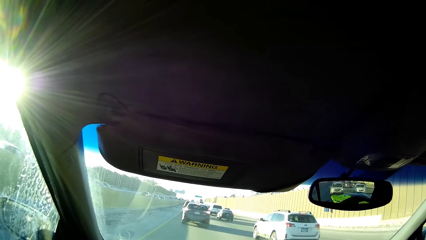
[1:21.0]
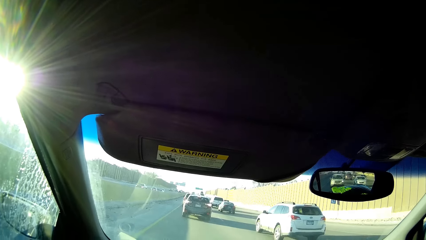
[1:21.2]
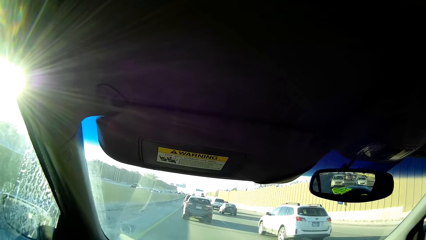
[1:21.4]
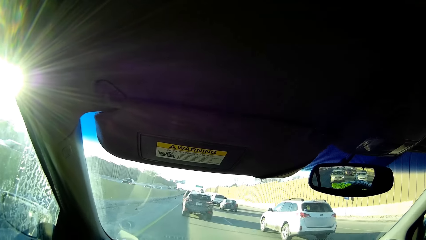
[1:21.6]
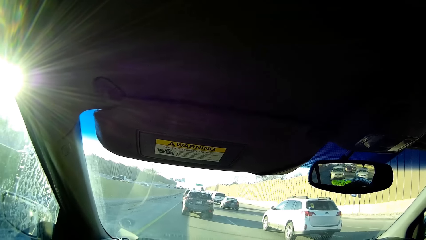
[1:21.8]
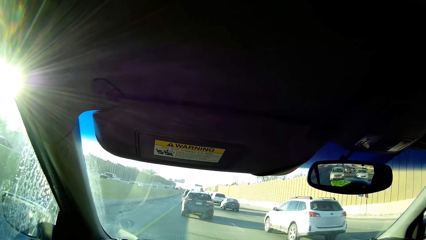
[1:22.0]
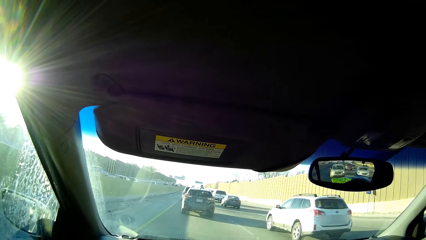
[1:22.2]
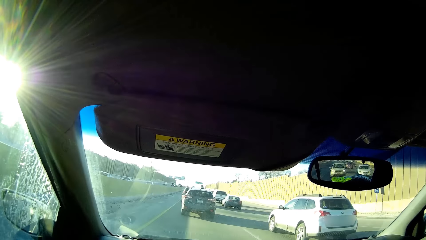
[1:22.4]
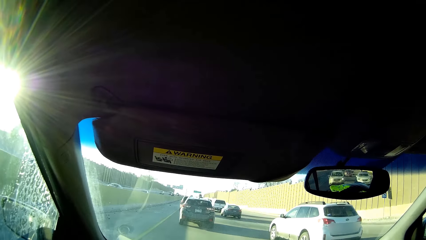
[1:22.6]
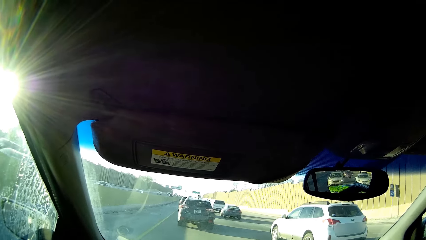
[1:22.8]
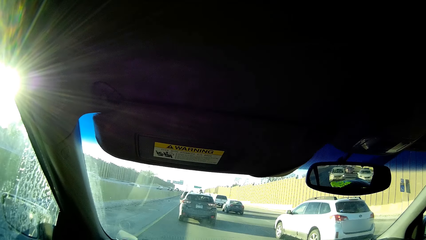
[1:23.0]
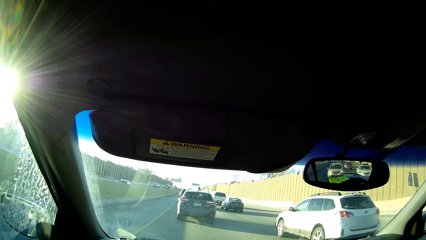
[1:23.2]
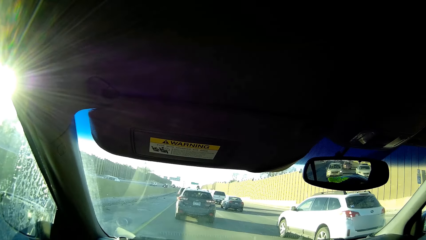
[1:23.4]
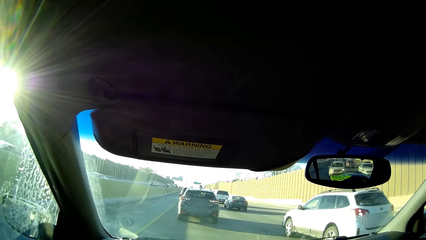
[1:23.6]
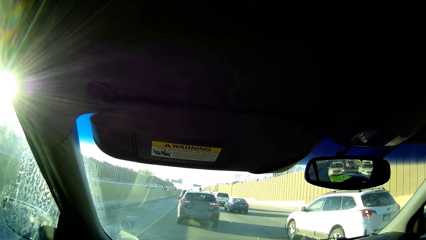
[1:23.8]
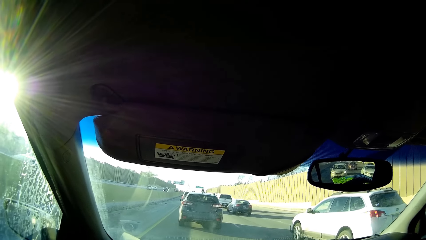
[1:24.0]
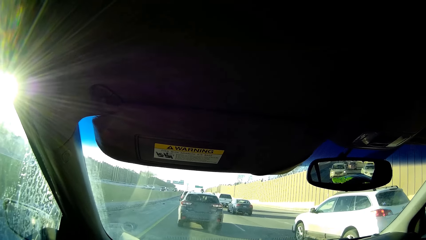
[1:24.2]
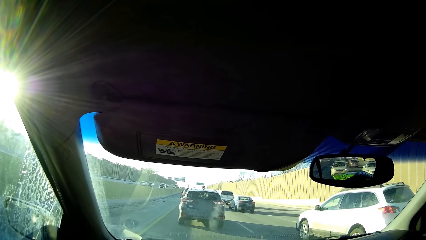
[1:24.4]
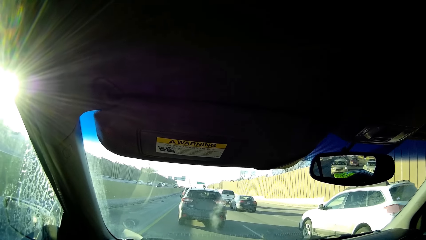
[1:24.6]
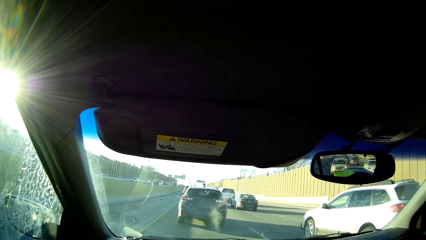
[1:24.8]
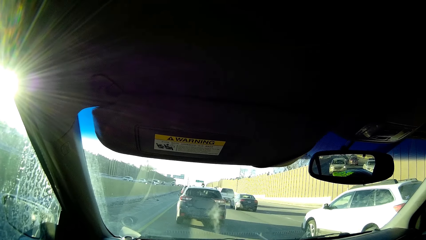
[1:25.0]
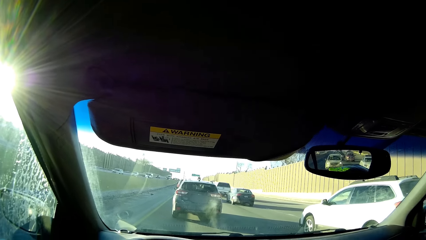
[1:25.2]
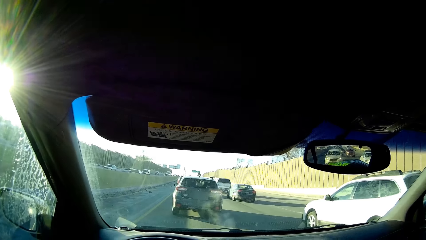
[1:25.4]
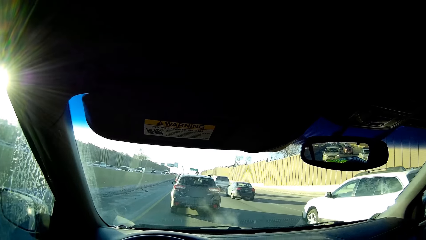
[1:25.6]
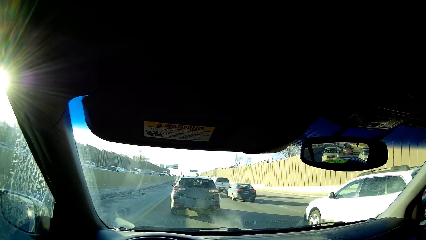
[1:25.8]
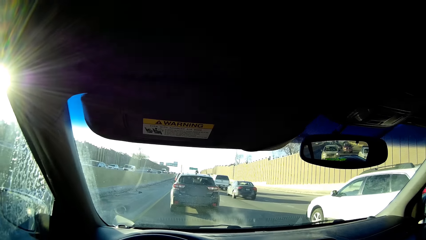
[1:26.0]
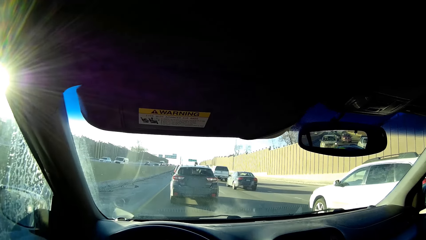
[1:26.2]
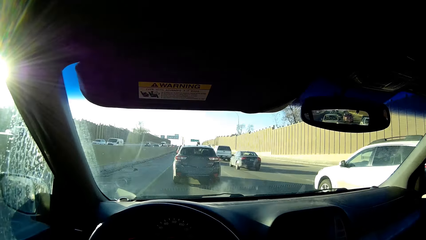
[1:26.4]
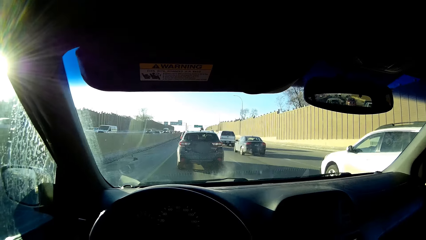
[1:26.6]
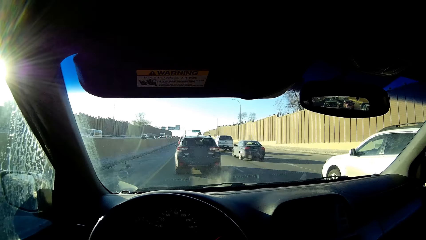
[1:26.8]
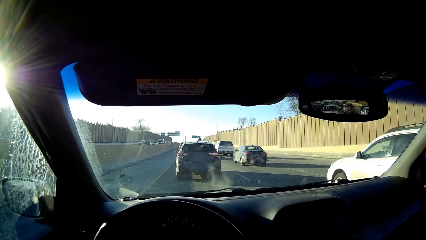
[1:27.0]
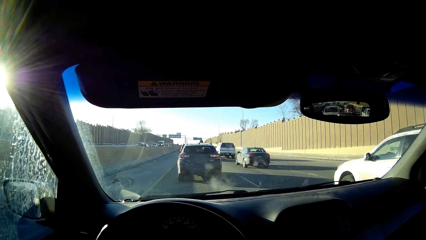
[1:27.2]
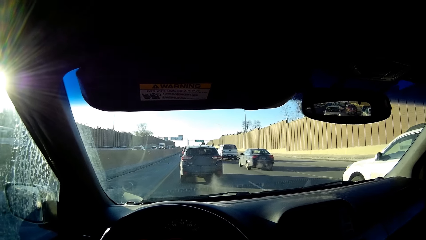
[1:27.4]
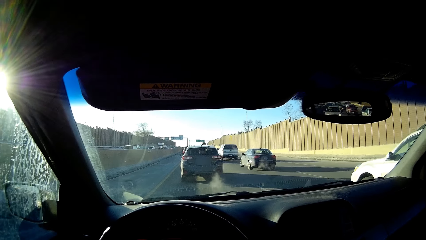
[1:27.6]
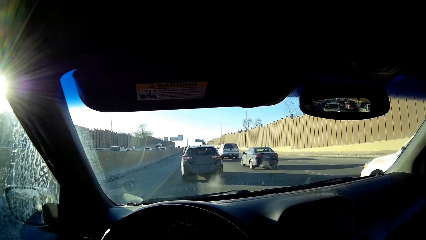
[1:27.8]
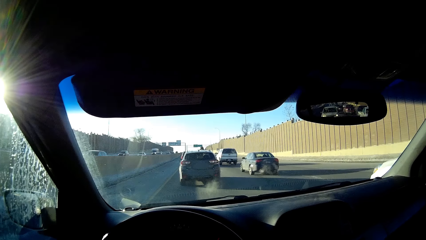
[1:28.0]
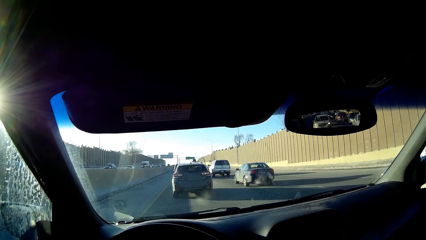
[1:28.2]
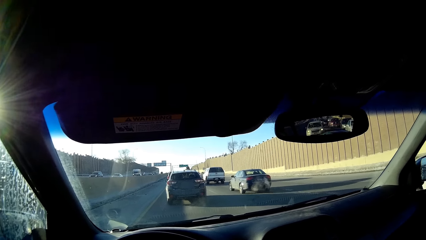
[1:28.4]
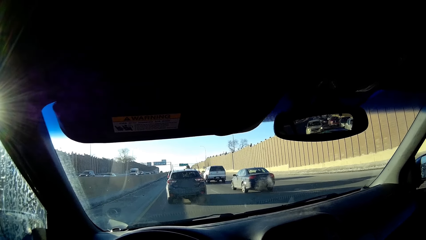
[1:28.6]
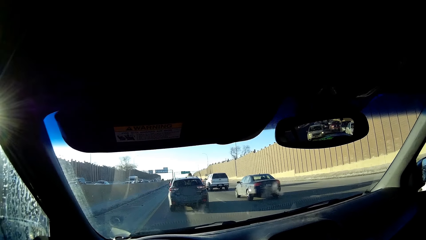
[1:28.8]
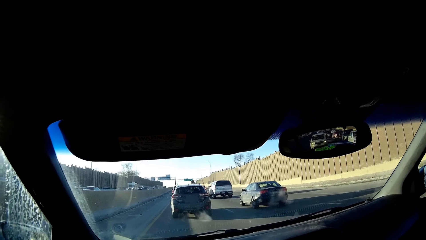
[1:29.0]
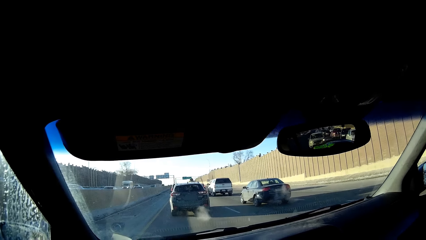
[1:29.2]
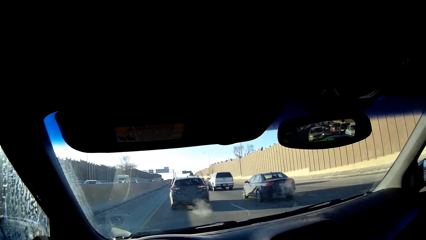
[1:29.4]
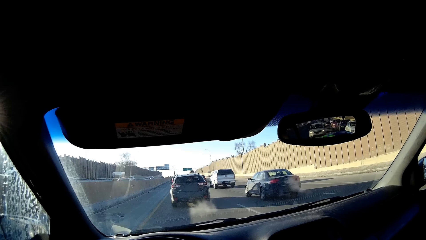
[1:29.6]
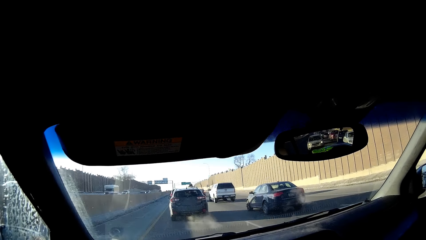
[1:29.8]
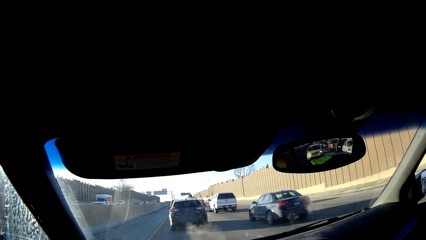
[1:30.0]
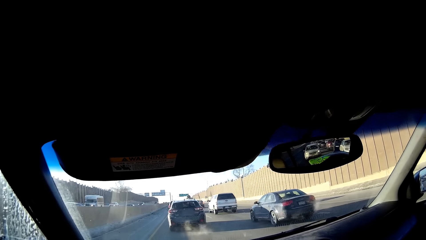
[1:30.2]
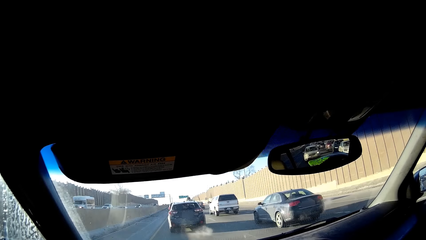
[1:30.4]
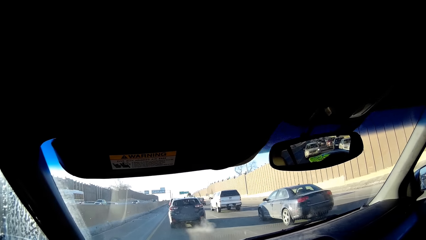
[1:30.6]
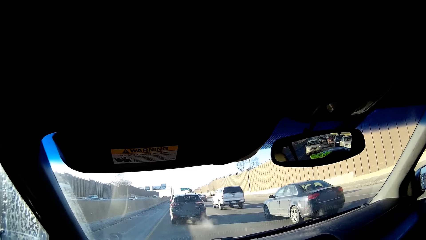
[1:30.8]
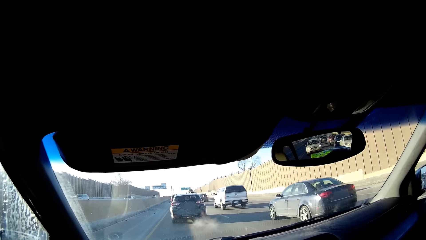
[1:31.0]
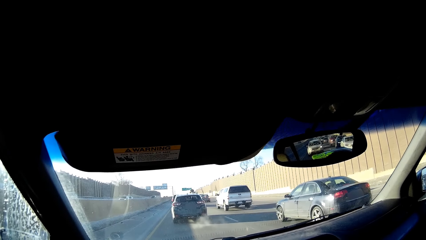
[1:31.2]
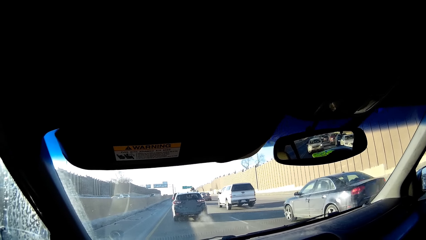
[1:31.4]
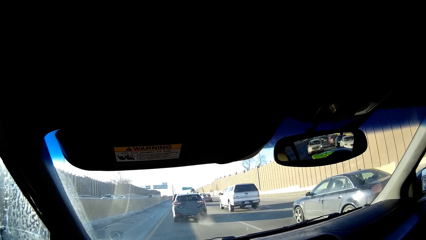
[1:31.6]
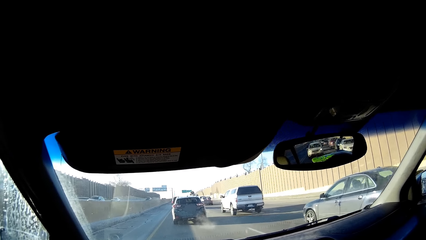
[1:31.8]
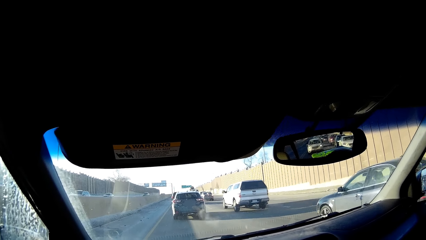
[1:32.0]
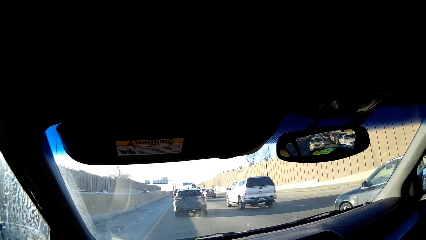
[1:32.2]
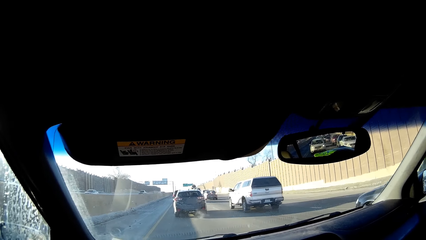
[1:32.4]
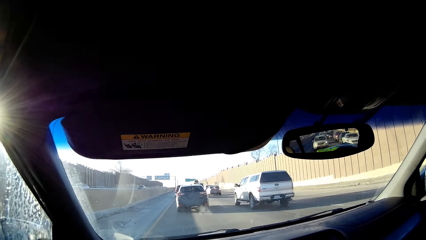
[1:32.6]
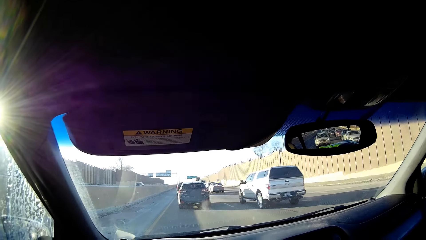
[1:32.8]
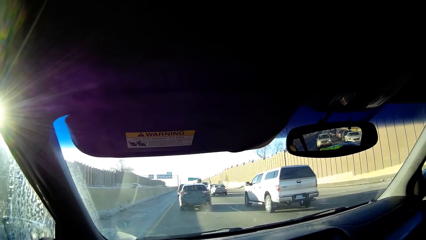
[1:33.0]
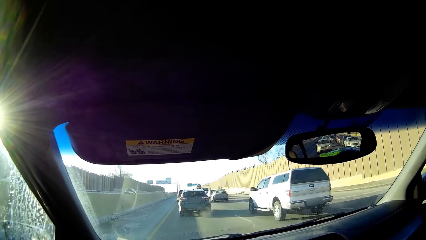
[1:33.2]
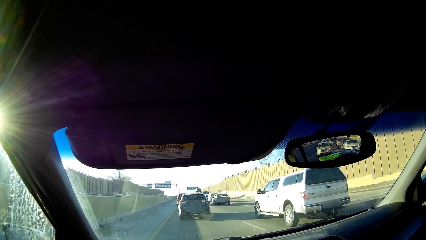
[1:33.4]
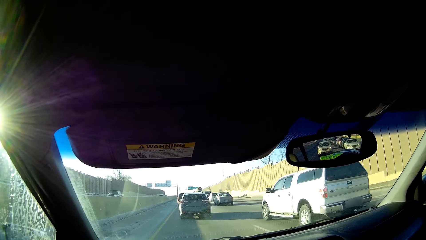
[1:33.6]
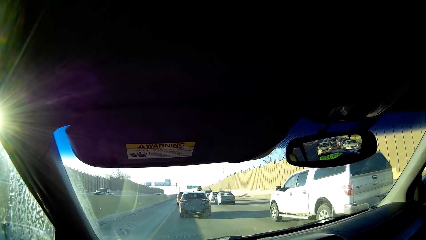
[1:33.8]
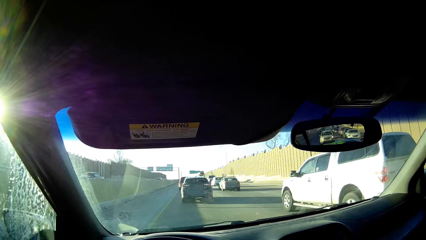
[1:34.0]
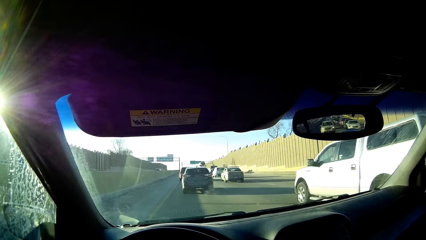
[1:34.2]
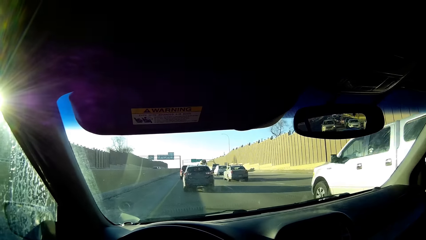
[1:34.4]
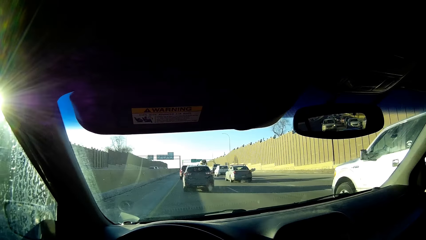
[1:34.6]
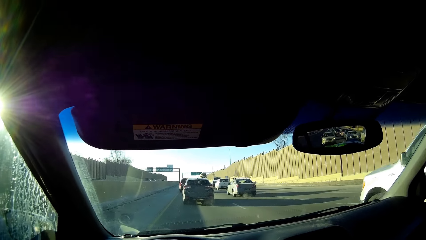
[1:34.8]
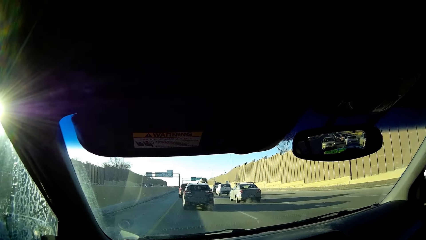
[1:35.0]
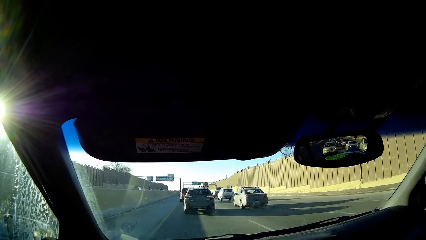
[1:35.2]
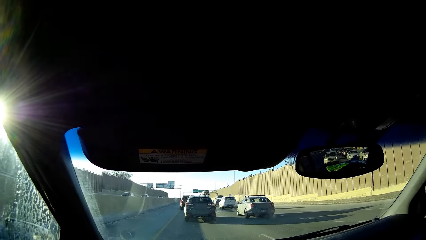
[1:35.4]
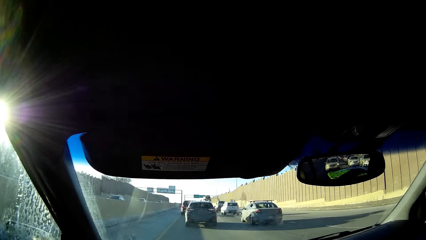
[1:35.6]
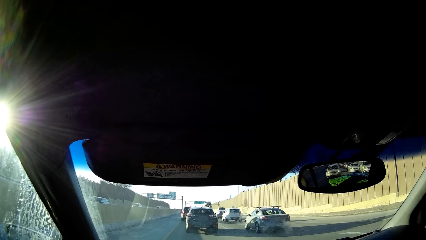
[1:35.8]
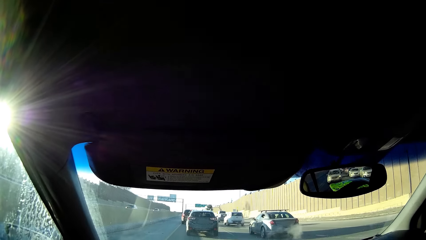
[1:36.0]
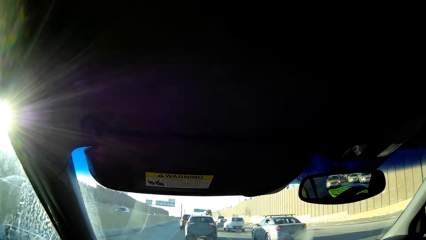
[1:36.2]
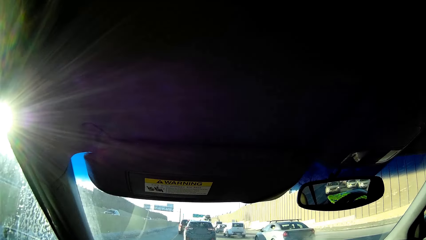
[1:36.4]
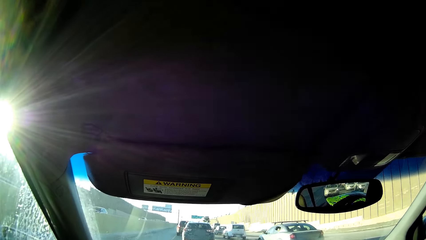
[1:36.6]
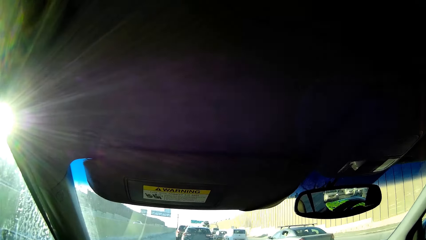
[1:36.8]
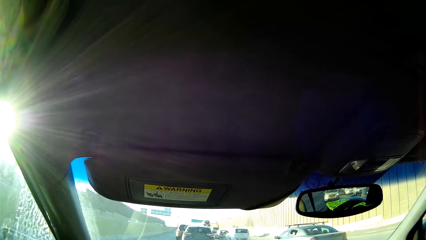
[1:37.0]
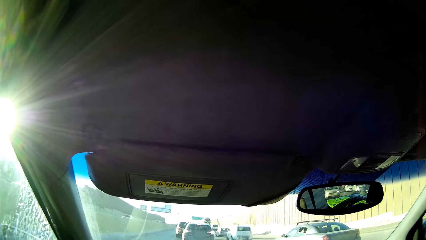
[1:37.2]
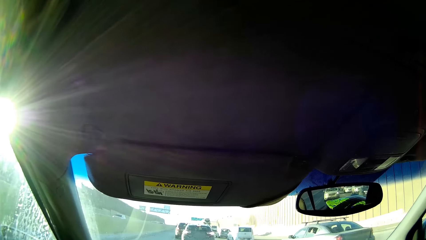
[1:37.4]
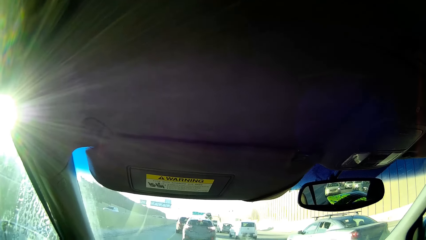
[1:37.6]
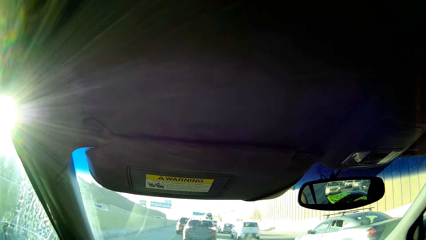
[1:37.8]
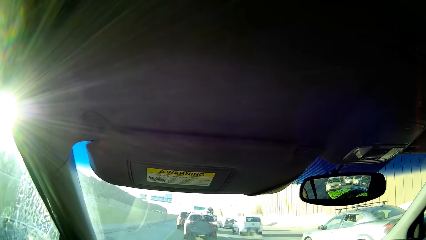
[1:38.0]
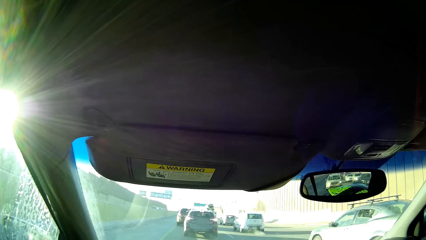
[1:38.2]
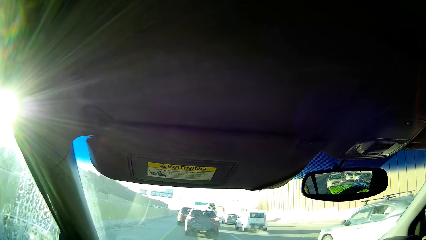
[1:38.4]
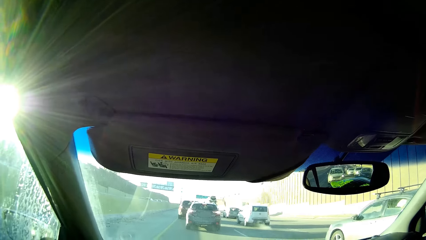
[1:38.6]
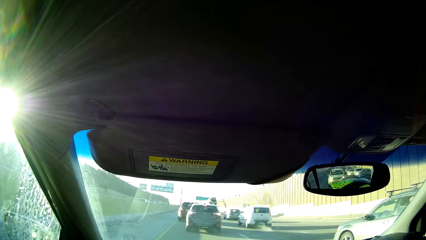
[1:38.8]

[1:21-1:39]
The camera wearer slows down the car.
